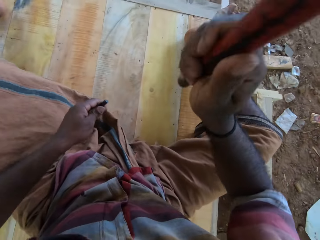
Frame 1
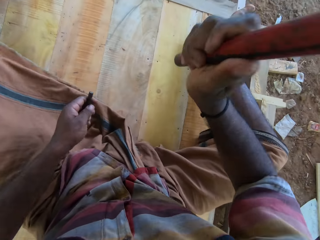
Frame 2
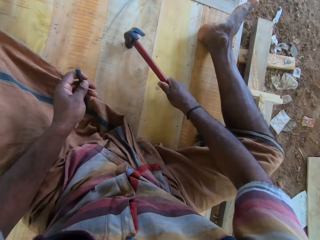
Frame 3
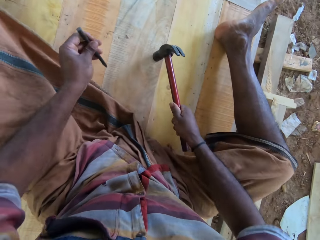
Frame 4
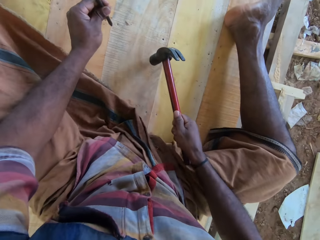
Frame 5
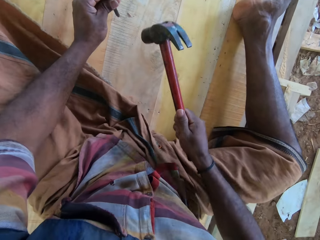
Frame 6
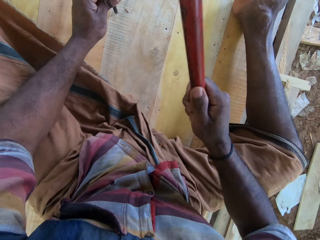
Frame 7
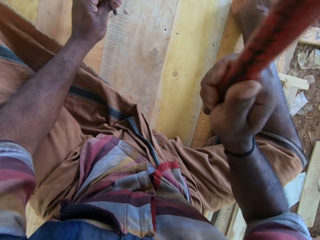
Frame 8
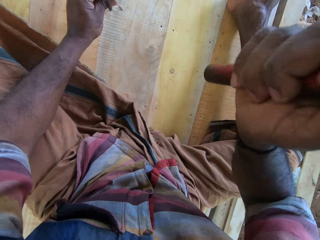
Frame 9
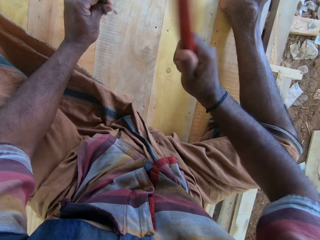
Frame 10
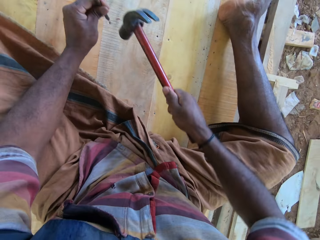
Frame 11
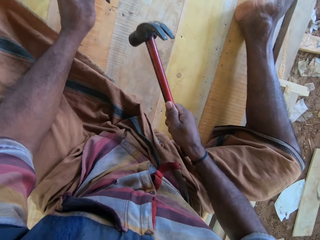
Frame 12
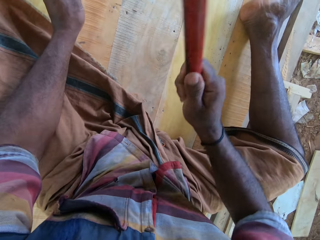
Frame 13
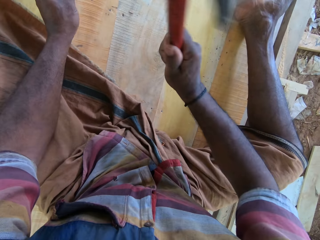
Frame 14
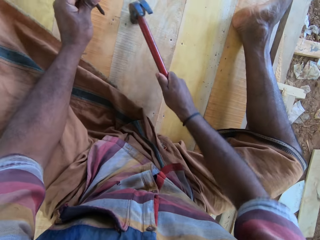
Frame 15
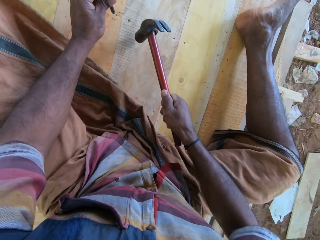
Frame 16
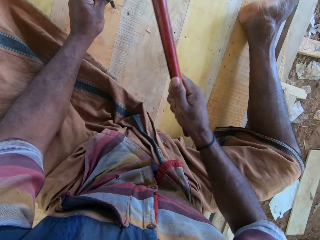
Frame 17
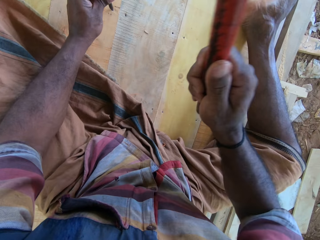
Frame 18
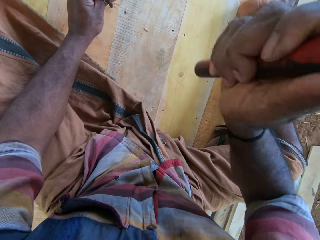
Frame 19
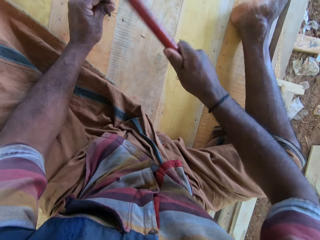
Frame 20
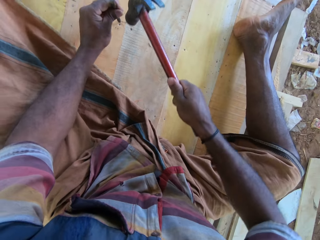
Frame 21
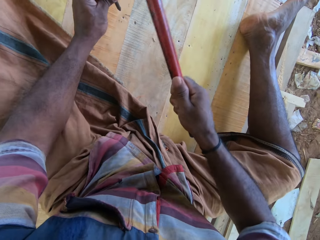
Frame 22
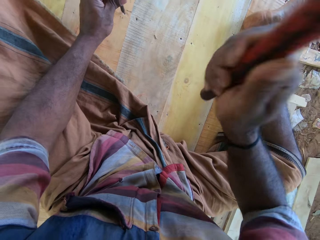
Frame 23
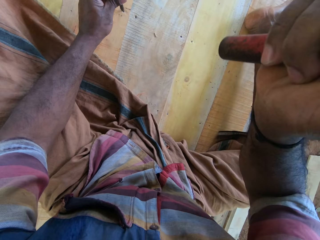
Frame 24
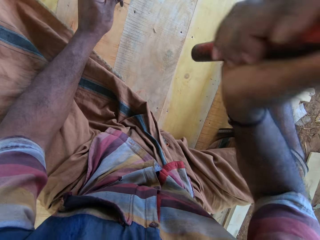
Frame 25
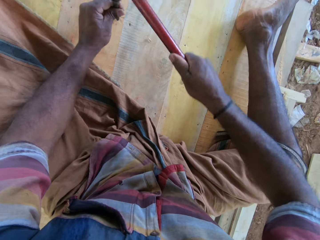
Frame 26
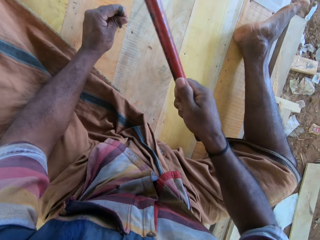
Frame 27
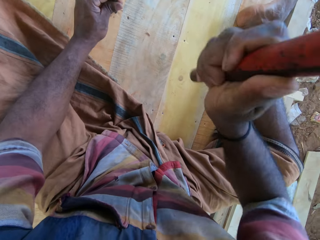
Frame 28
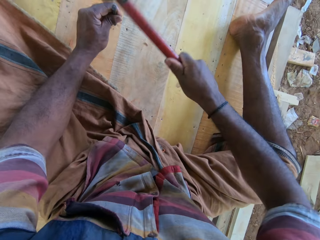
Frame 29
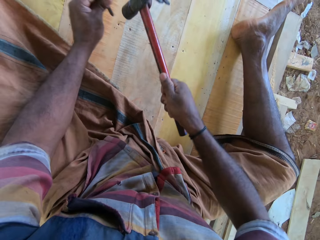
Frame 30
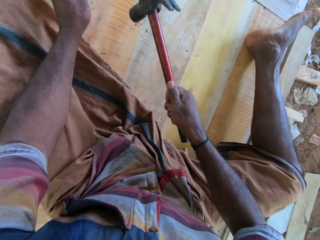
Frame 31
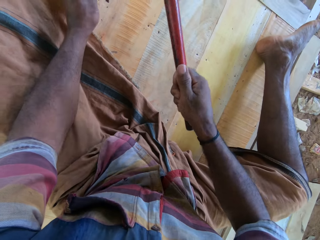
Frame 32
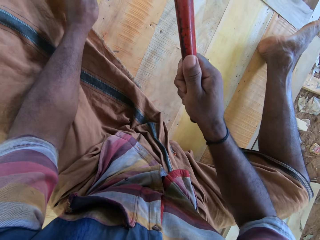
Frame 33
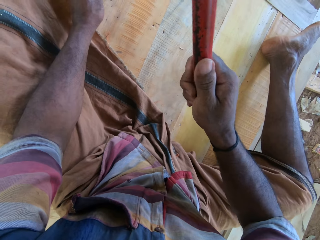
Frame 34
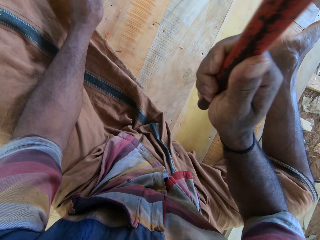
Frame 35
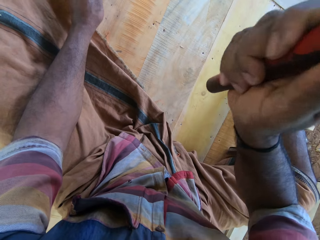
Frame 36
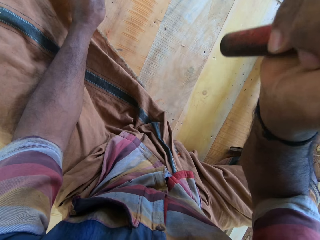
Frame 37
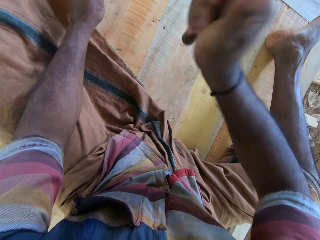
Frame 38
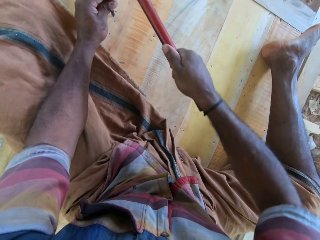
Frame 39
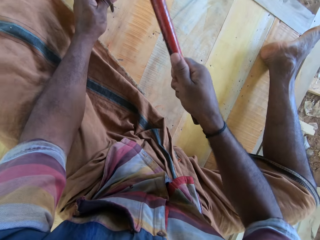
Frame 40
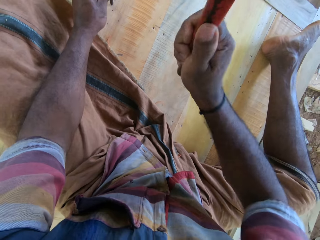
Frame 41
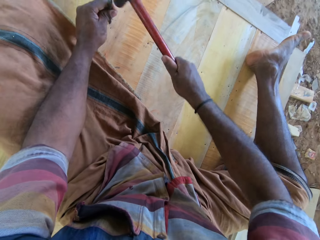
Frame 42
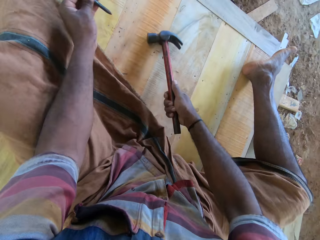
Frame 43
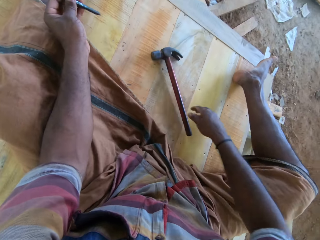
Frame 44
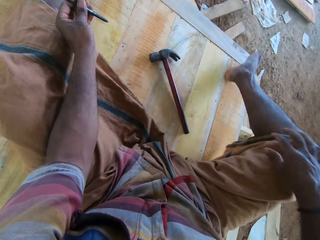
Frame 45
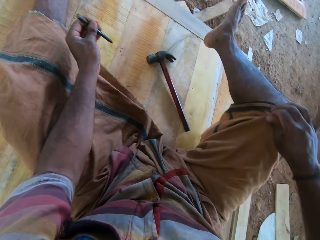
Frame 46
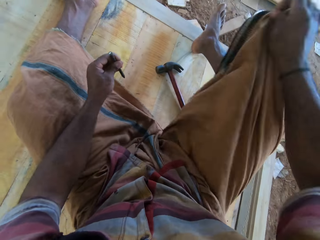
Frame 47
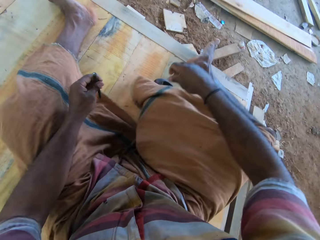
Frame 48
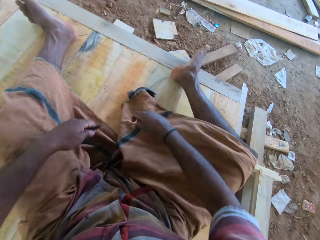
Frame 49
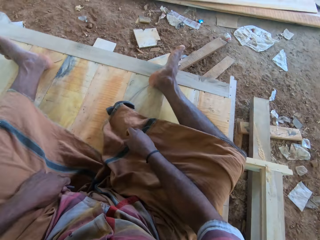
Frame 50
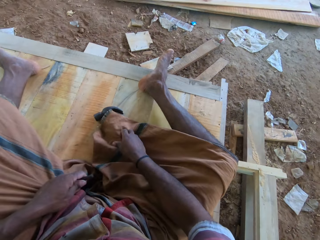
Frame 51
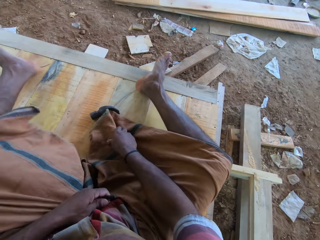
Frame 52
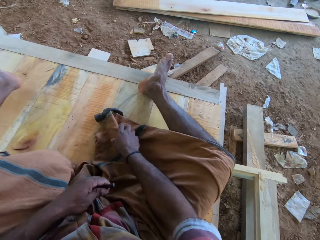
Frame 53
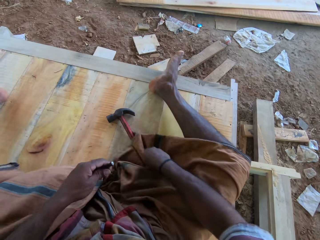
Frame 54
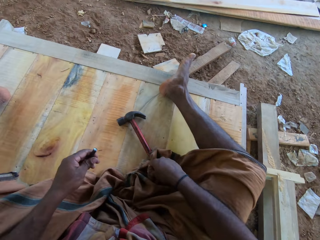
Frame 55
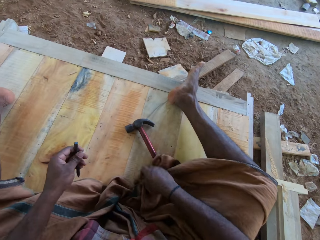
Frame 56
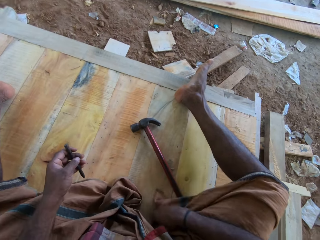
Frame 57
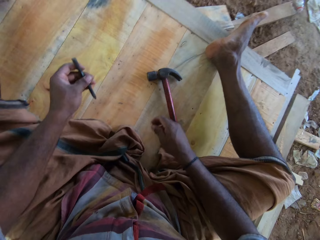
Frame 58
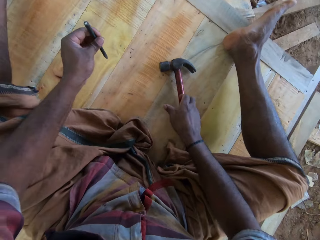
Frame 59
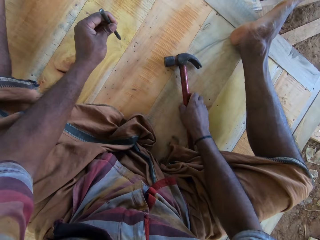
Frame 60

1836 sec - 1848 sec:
The camera wearer holds the nail in place. He hammers the nail. He places the hammer down. He adjusts his cloth.

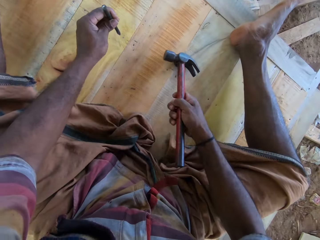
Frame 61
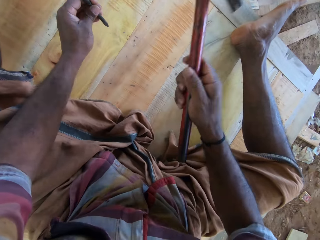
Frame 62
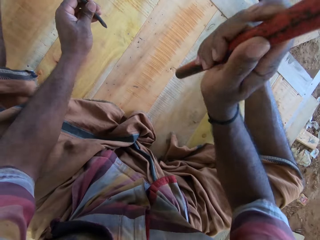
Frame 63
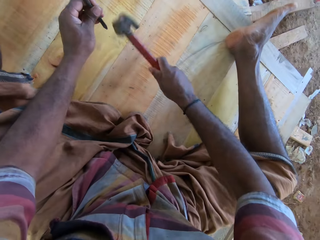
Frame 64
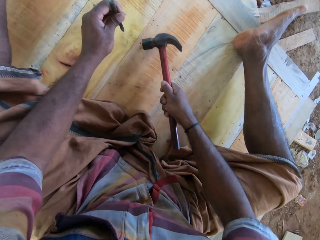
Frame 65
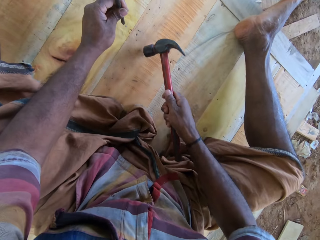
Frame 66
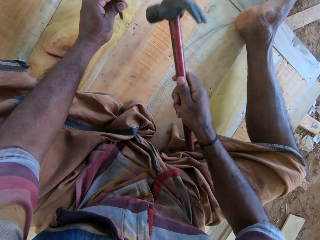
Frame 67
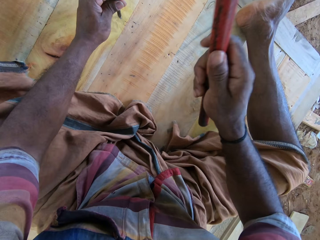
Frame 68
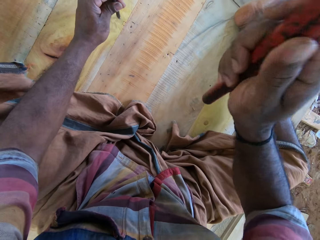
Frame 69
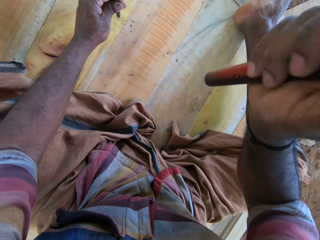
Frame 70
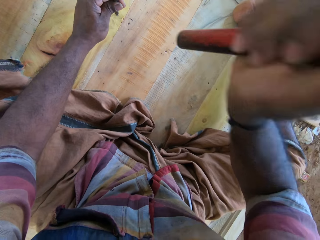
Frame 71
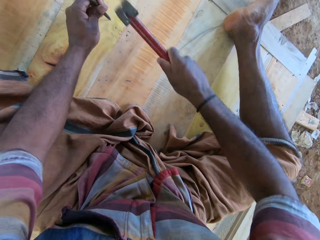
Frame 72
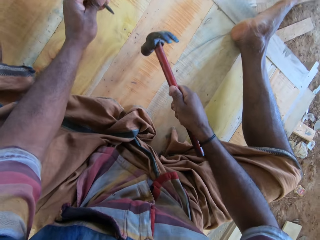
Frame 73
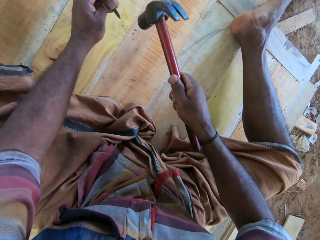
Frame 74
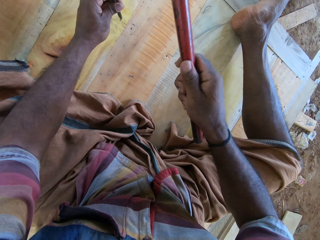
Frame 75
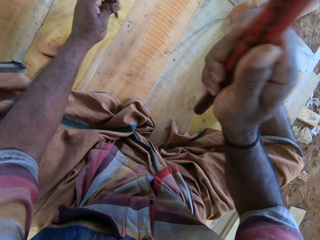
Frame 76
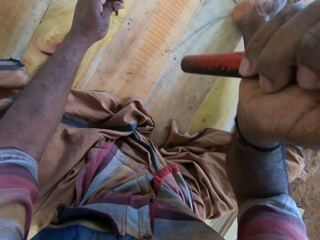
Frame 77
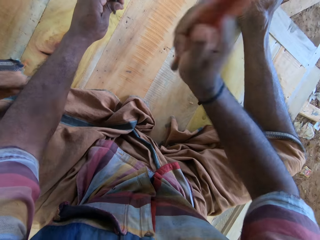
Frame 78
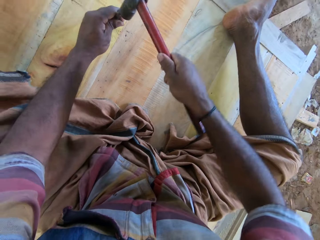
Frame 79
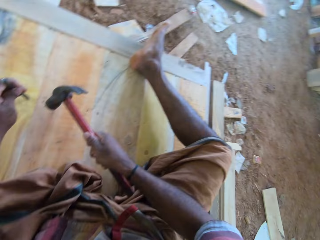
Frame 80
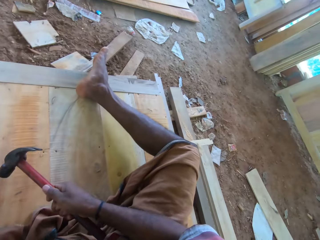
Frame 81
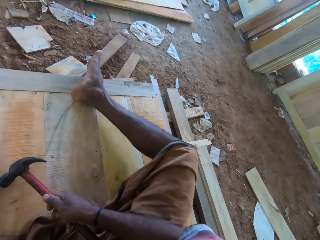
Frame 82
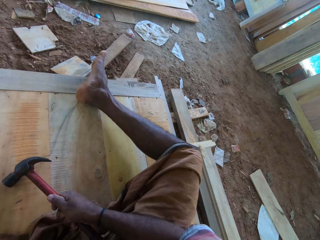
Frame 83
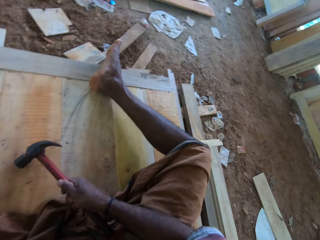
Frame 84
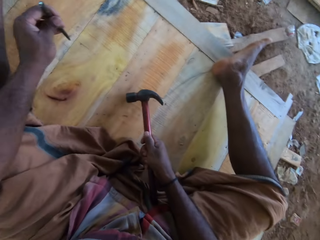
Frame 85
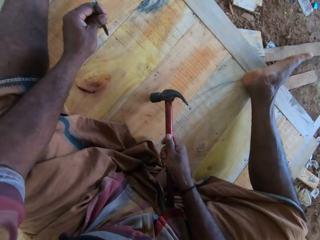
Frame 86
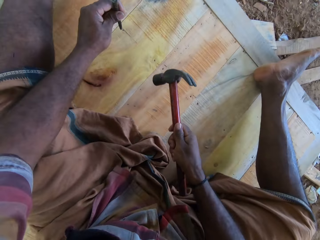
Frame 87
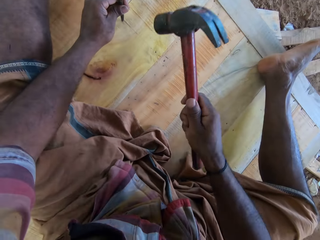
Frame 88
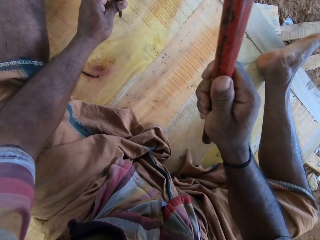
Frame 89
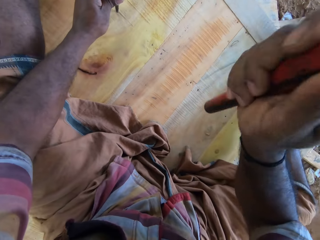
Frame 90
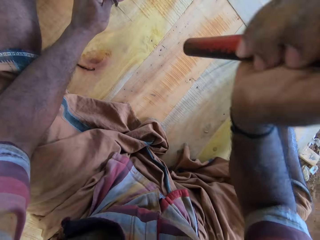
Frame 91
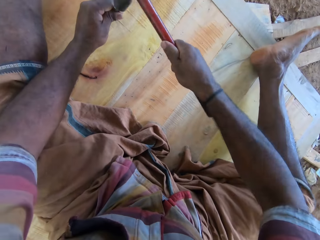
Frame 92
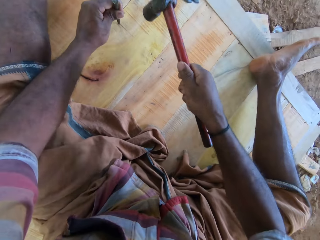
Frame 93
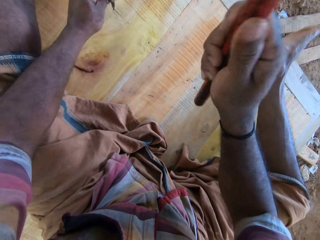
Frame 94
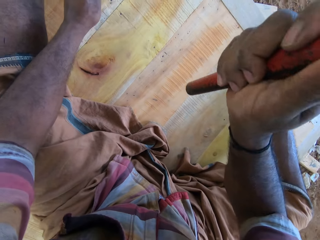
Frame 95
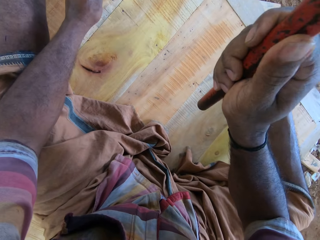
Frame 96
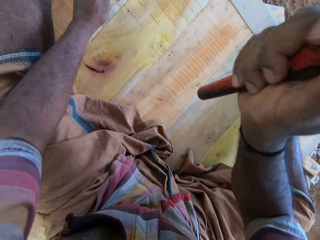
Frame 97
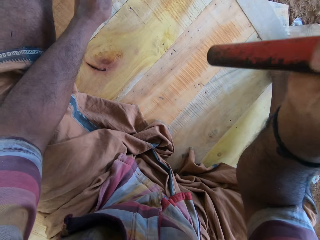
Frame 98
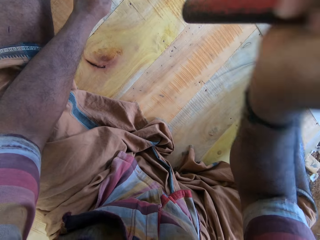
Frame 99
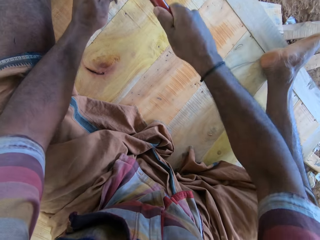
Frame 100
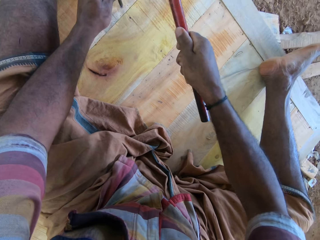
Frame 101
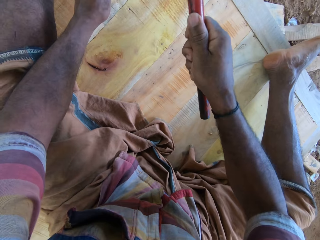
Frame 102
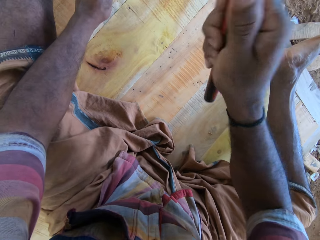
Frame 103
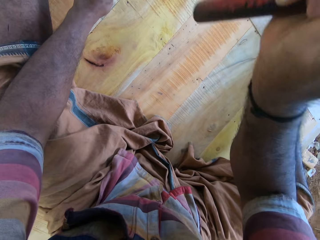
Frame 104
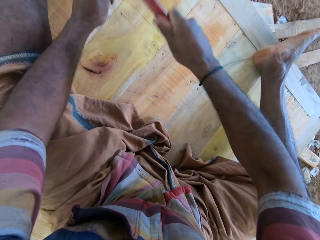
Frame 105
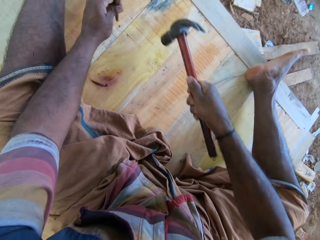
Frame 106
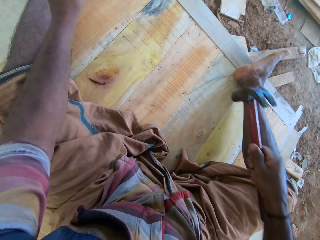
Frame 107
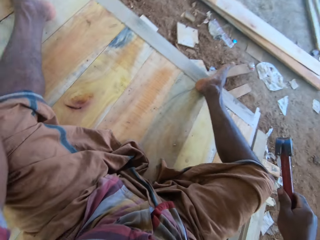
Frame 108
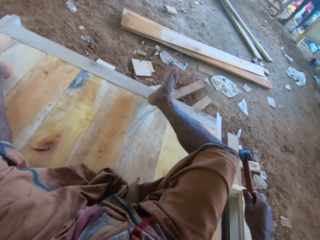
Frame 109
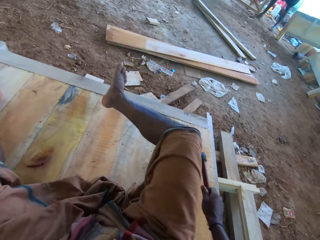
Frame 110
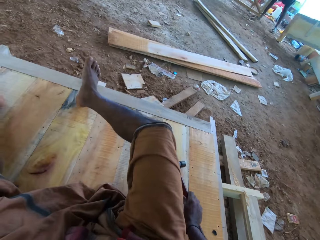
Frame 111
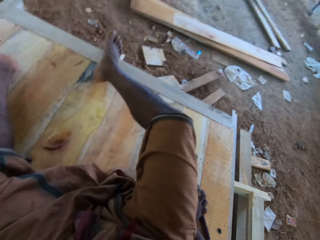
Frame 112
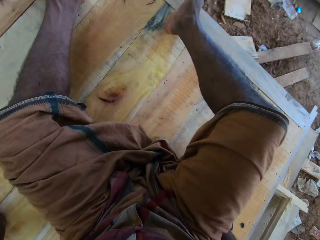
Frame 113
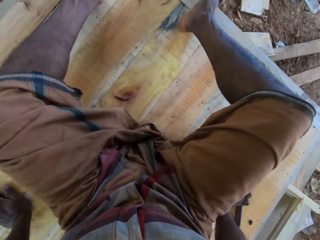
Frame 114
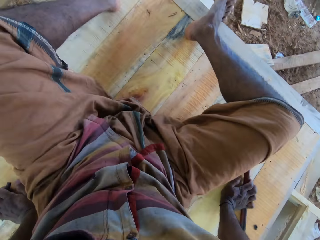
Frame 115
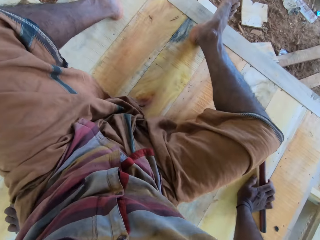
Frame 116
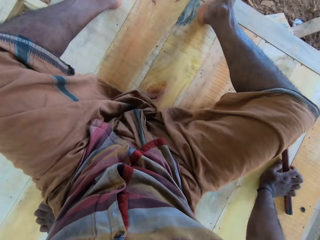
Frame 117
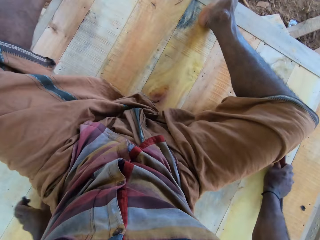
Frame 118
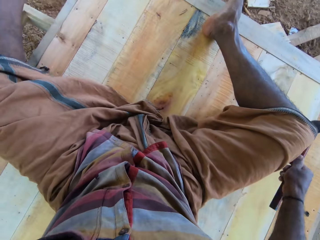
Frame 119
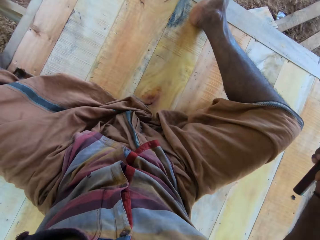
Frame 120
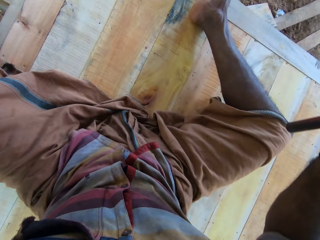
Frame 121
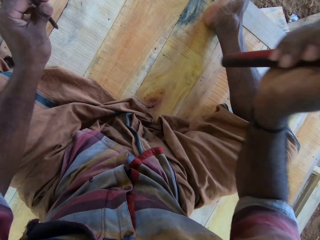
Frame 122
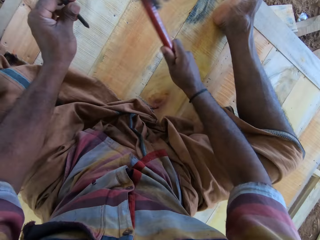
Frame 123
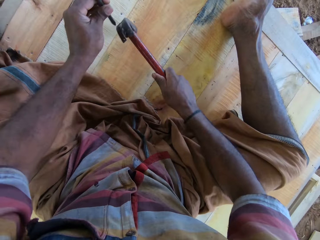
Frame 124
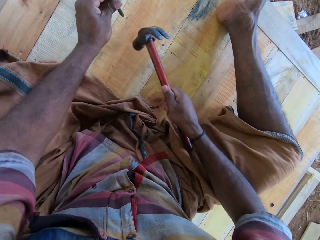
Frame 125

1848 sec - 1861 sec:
The camera wearer picks a hammer. They hold the nail in place. They hammer the nail. They look around the workshop. They hold the nail in place. They hammer the nail. They look around the workshop.
